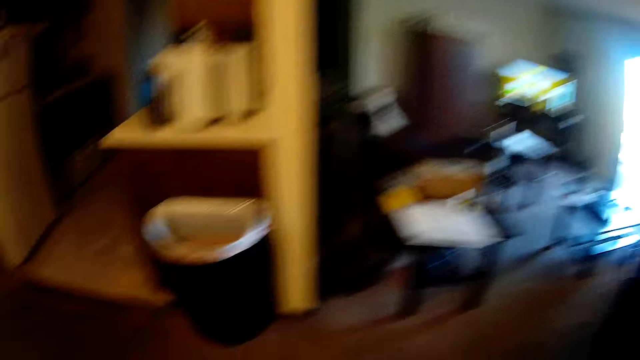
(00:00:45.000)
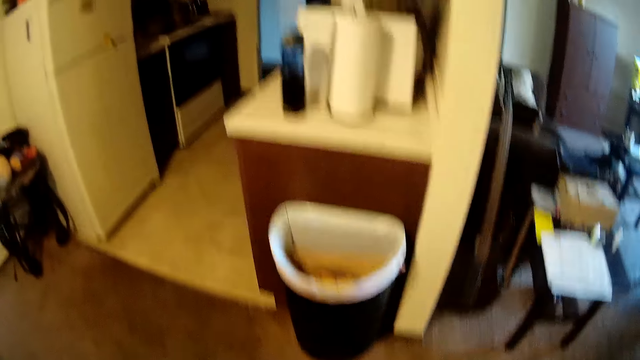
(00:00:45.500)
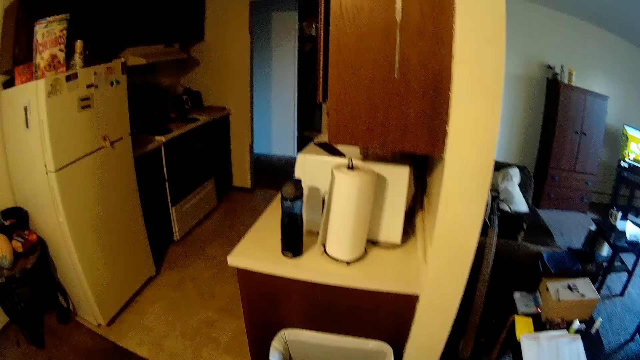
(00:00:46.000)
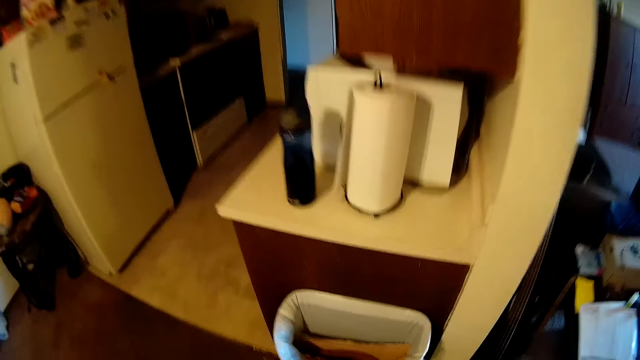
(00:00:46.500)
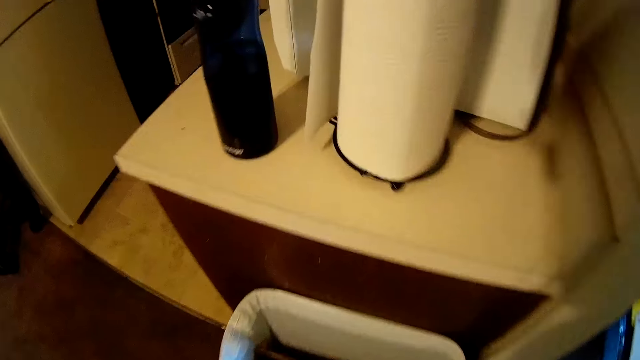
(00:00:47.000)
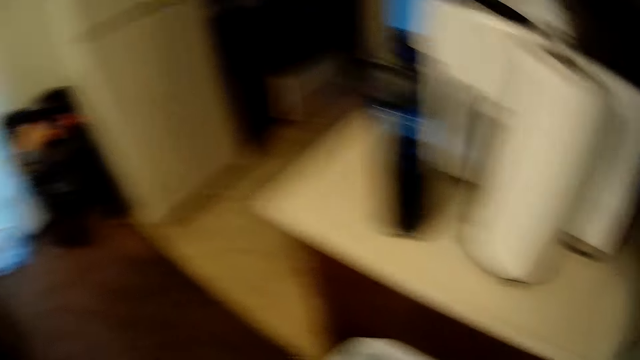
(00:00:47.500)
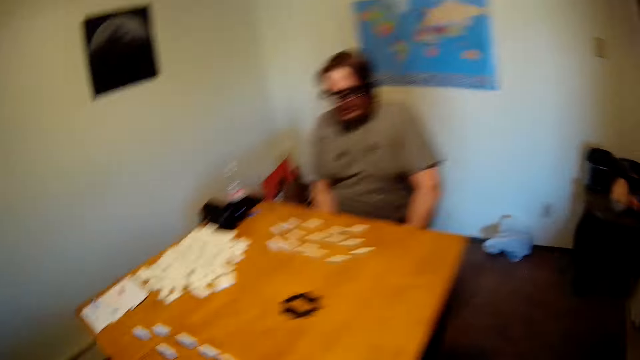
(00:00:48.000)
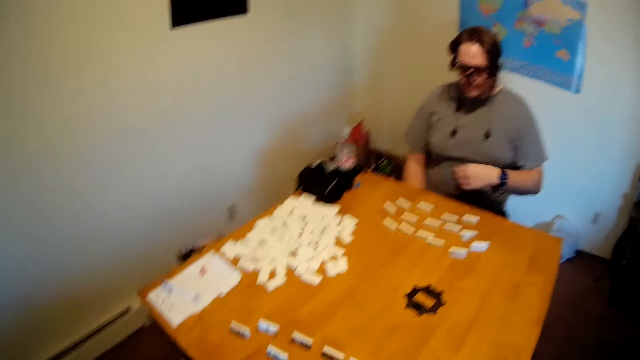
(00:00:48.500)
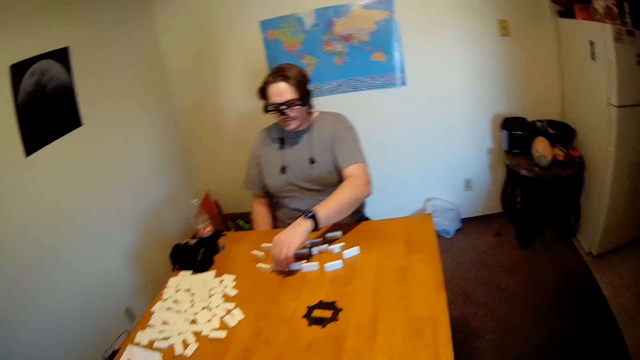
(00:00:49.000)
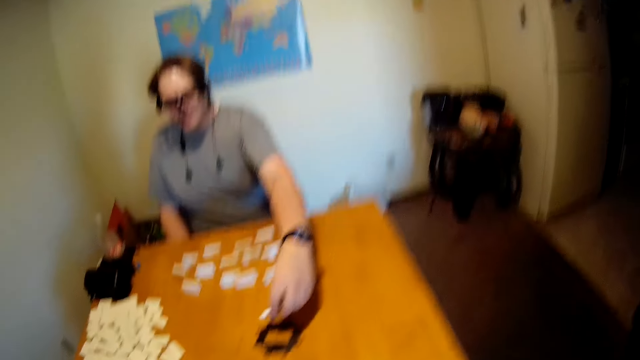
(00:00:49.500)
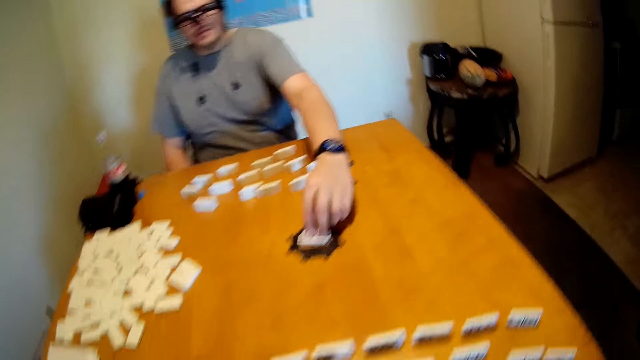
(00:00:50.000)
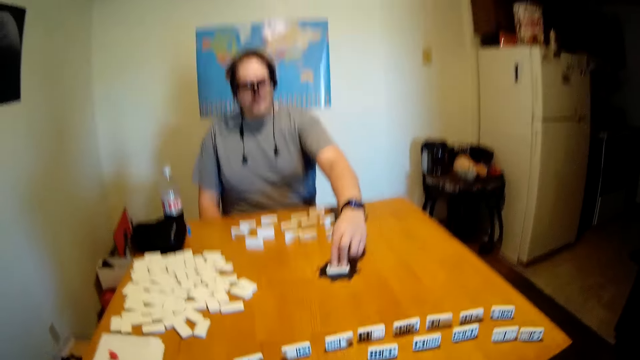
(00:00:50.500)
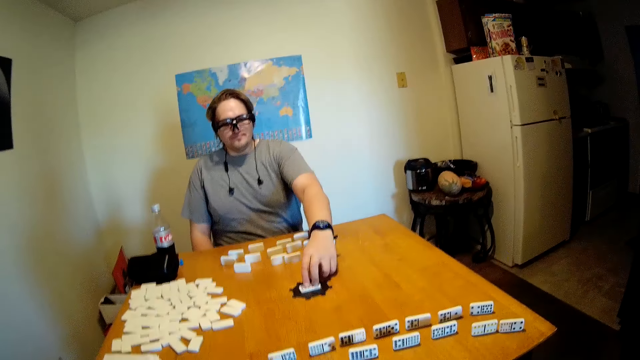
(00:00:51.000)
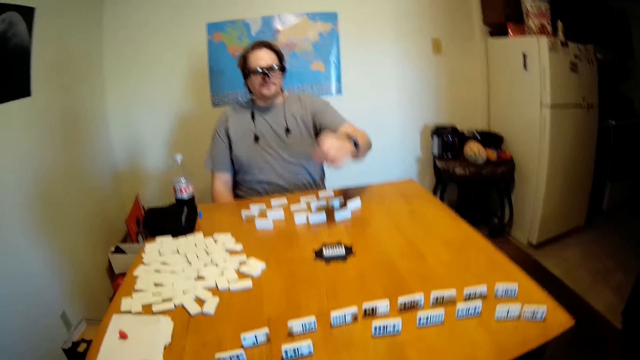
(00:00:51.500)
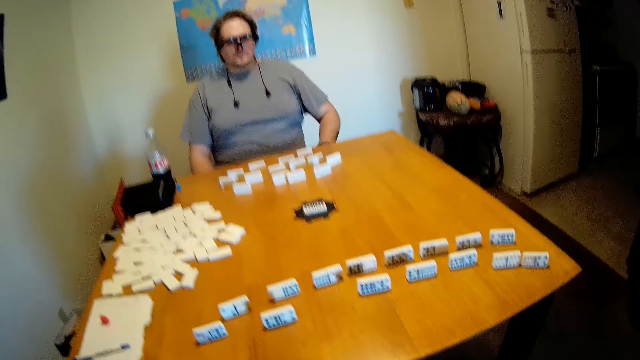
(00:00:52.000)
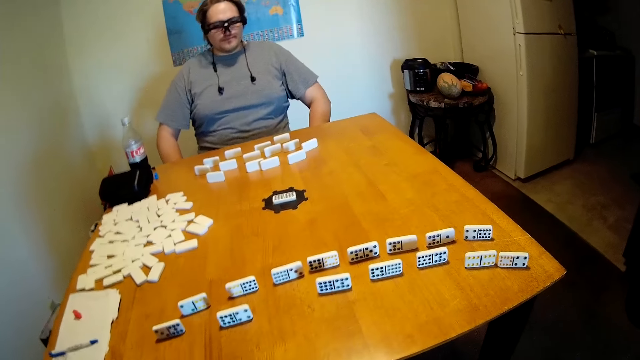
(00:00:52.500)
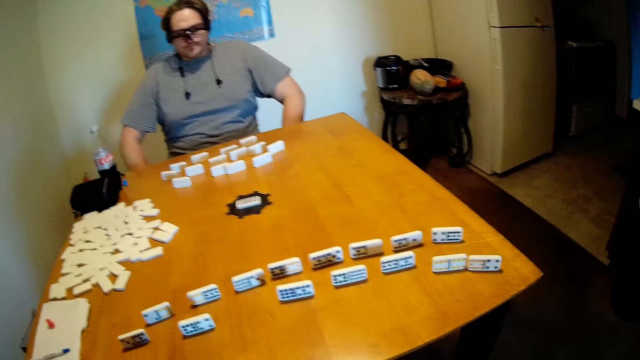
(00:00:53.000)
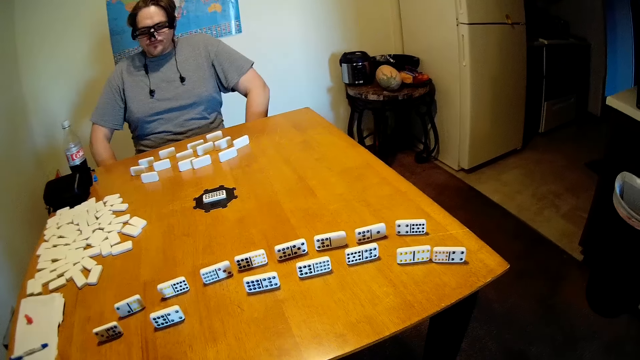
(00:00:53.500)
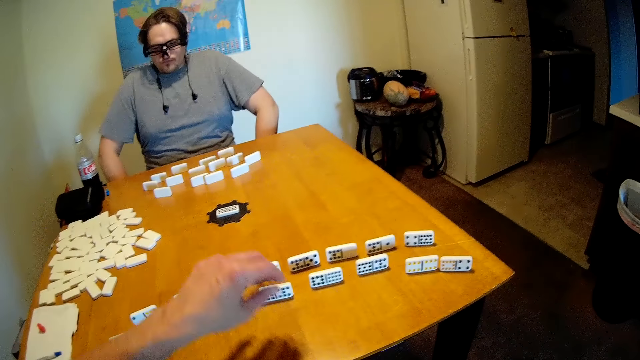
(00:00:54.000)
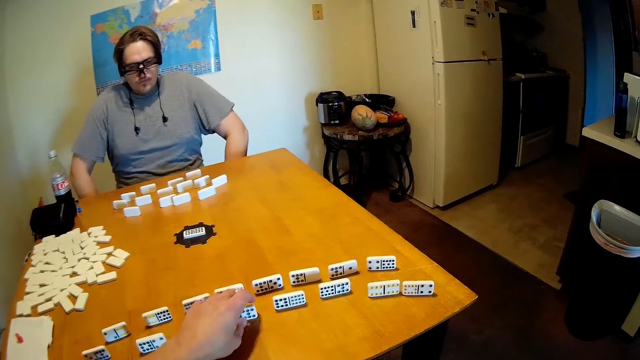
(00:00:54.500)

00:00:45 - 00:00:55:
The camera wearer looks at the wipe tissue. They look inside the dust bin. They look at a man. The man picks the dominoes, puts the dominoes on the table and holds the dominoes. The man puts the hand under the table. The camera wearer looks at the dominoes on the table.

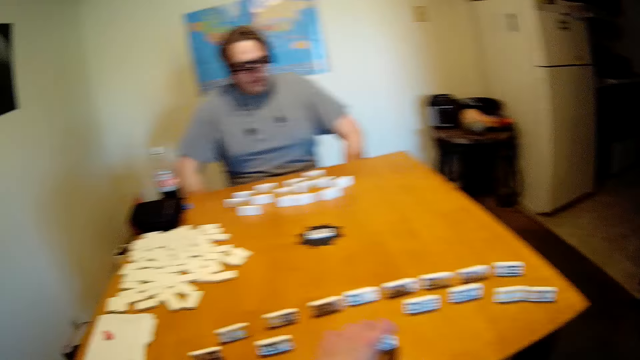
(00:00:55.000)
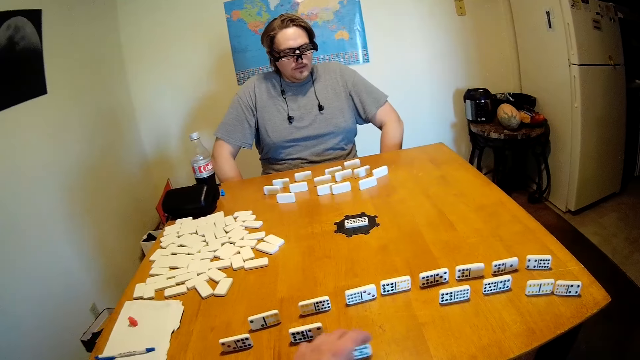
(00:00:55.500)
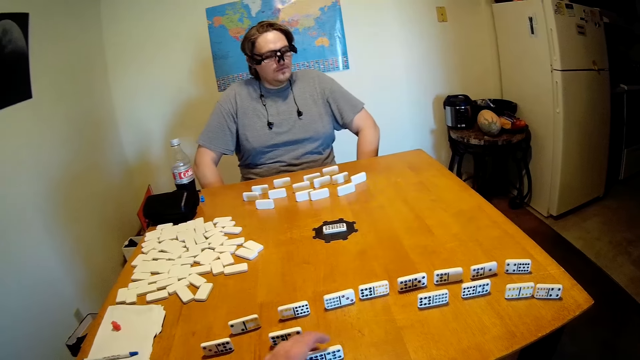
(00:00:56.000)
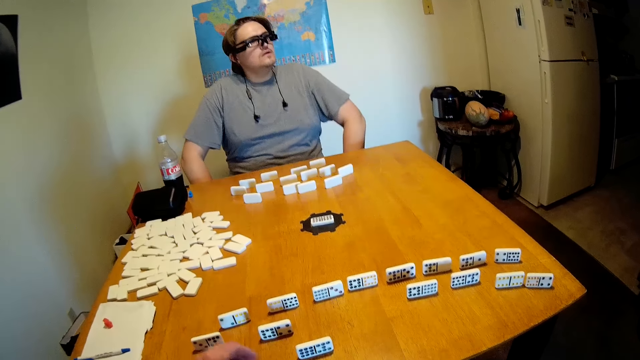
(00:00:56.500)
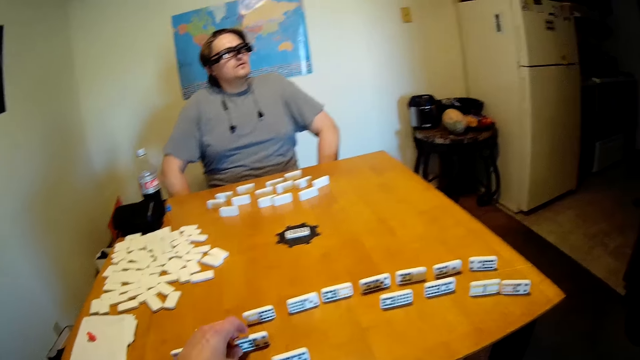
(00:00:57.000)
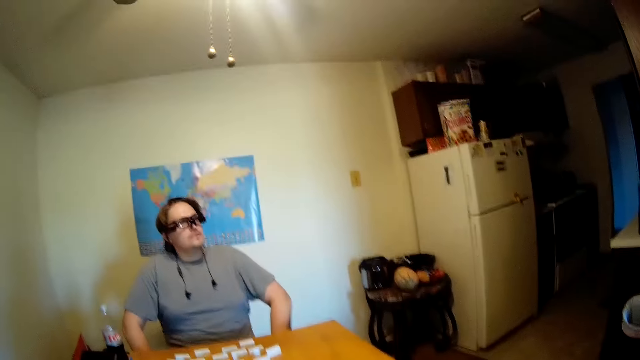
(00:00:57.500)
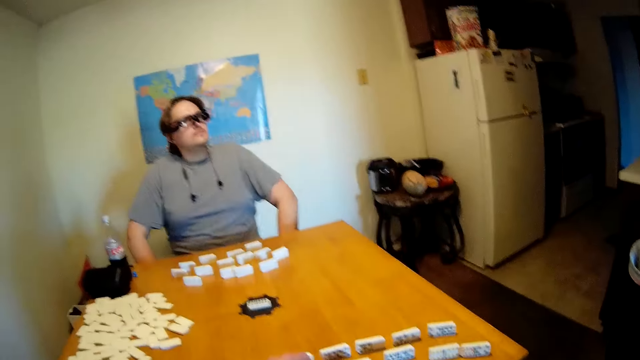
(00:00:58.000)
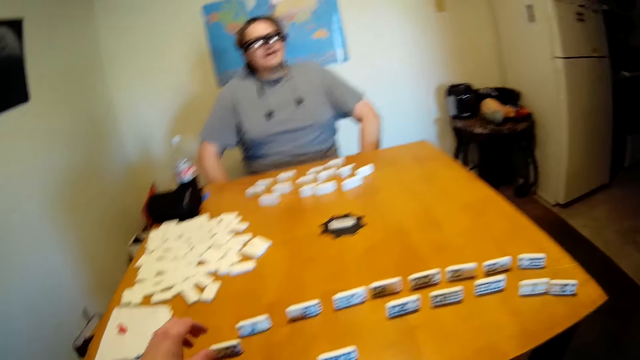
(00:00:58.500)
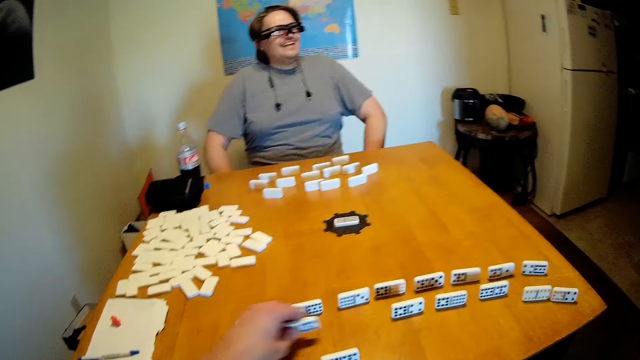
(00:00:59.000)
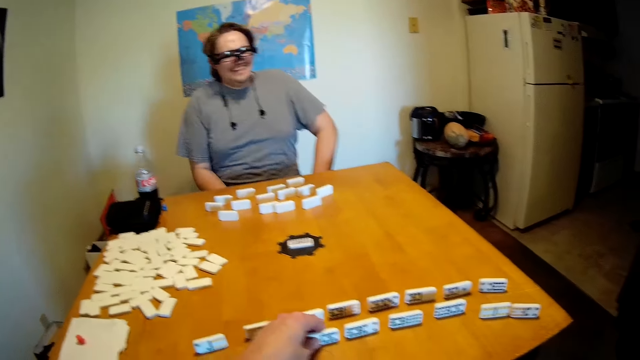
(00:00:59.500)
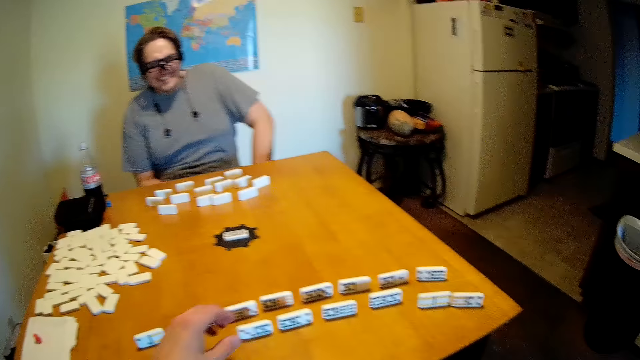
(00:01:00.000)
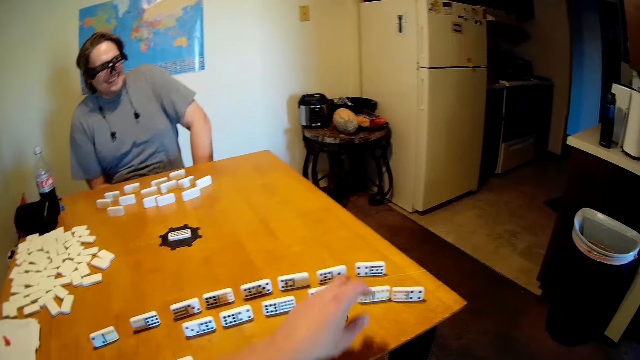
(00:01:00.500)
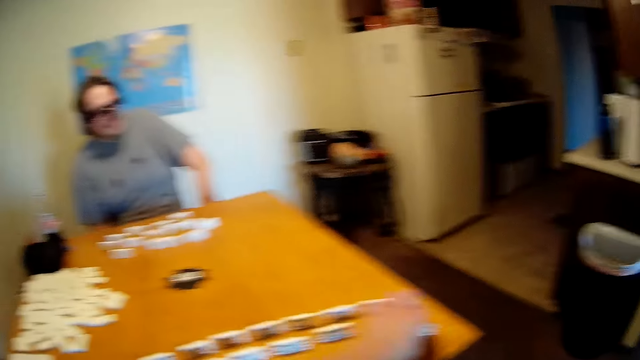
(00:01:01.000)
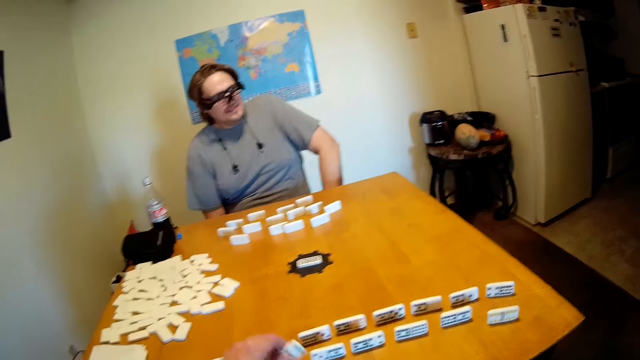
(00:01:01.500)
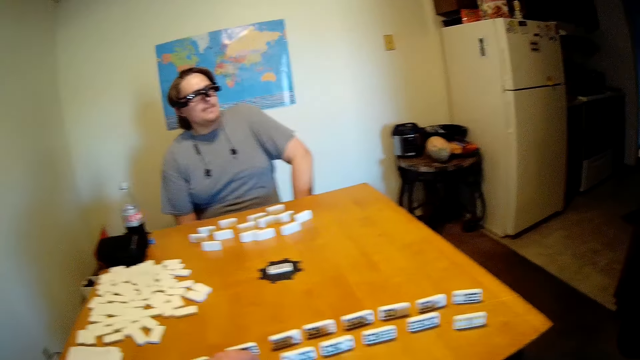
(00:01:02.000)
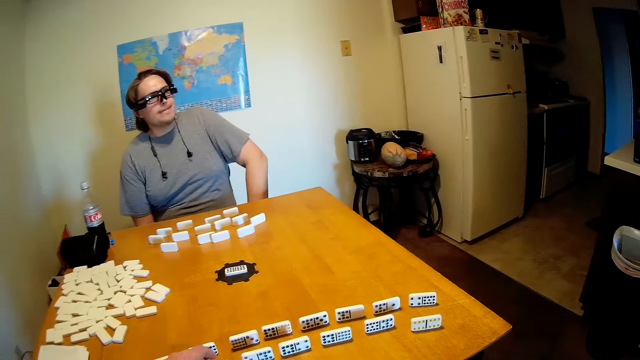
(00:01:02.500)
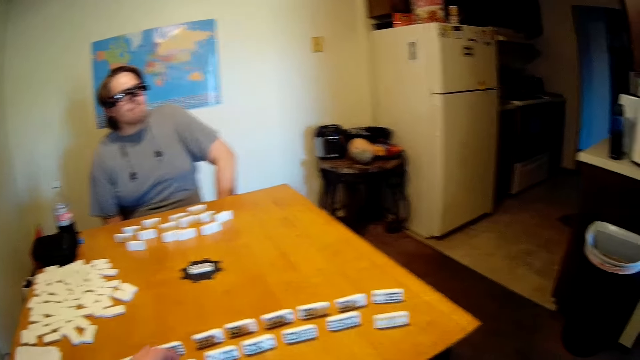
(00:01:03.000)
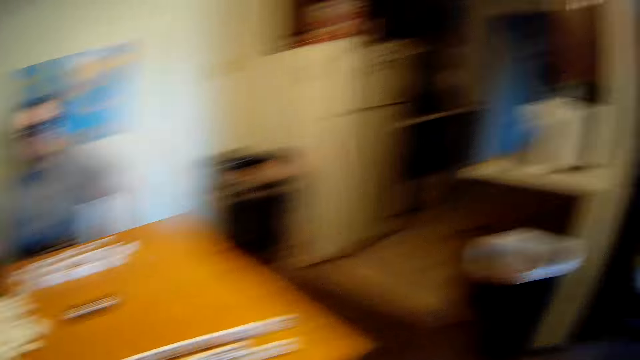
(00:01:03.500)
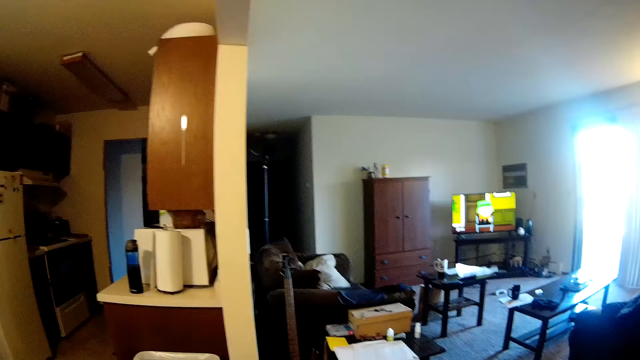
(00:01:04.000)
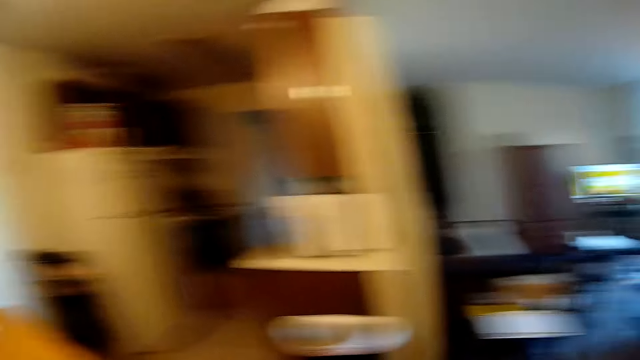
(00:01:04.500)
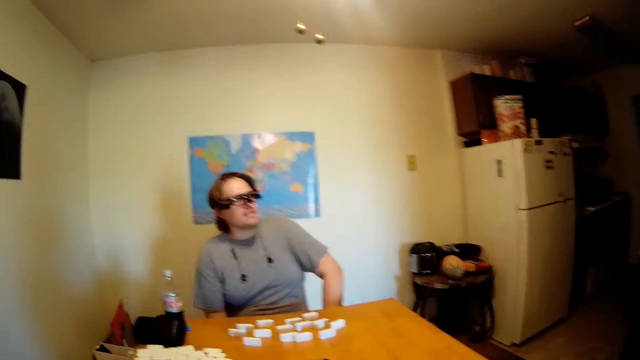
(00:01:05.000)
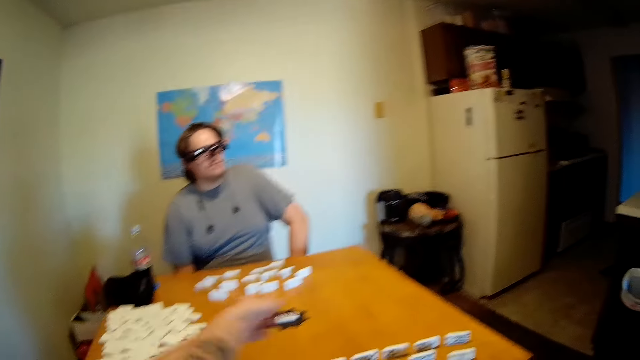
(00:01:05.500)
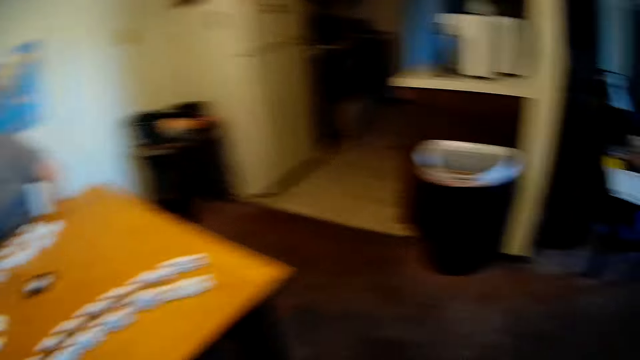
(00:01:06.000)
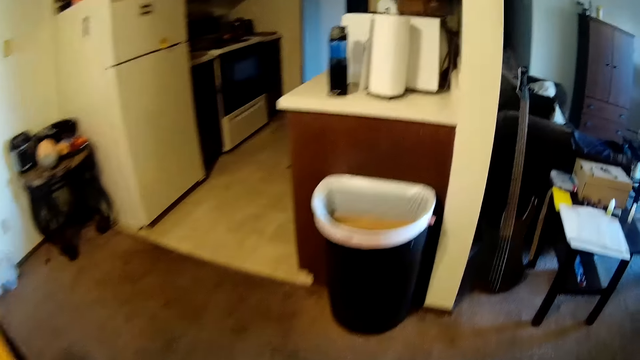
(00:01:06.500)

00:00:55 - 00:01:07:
The camera wearer moves the dominoes on the table. They hold the dominoes. They move the dominoes on the table. They pick the dominoes. They put the dominoes on the table. They look at the dominoes on the table. They look at the sitting room. They look at a man.
